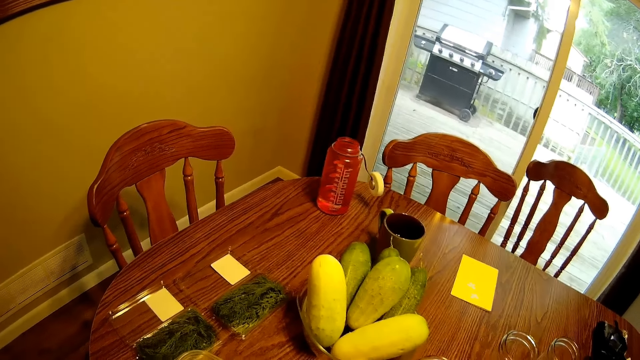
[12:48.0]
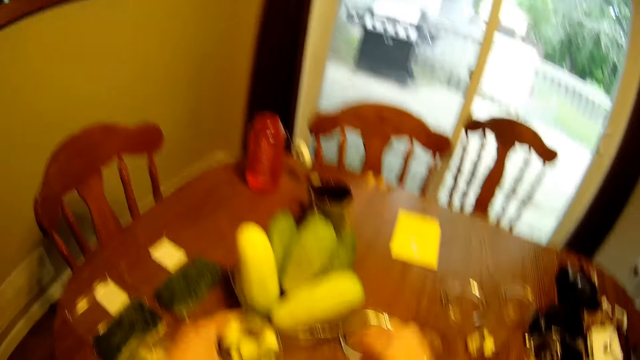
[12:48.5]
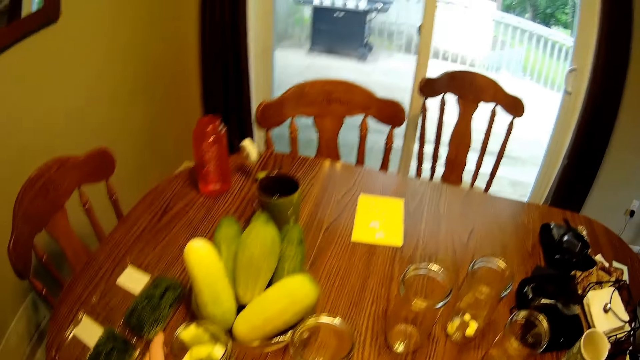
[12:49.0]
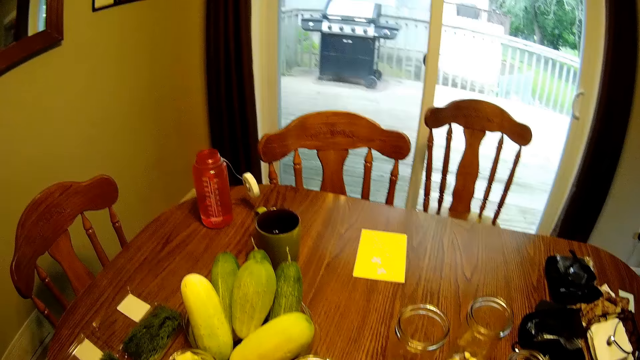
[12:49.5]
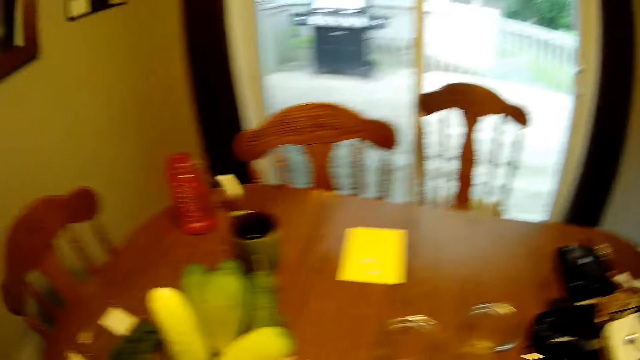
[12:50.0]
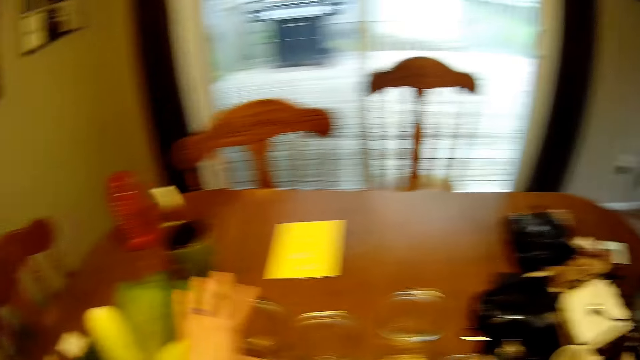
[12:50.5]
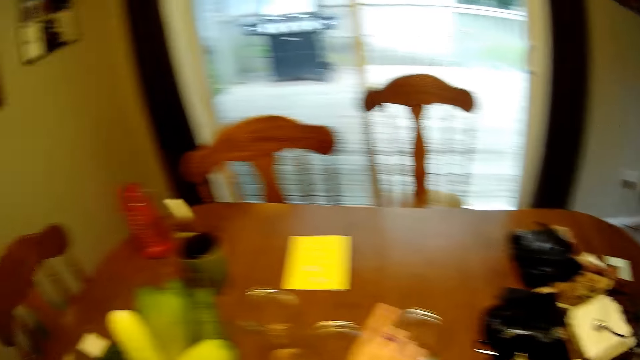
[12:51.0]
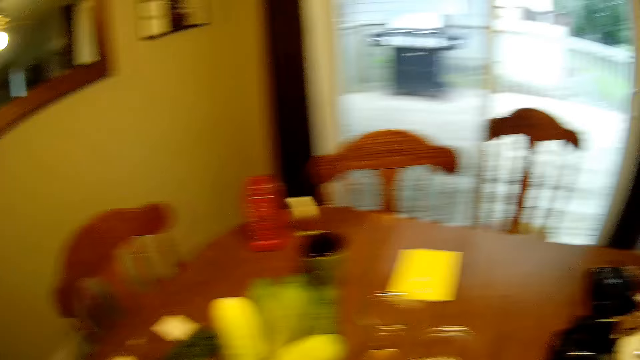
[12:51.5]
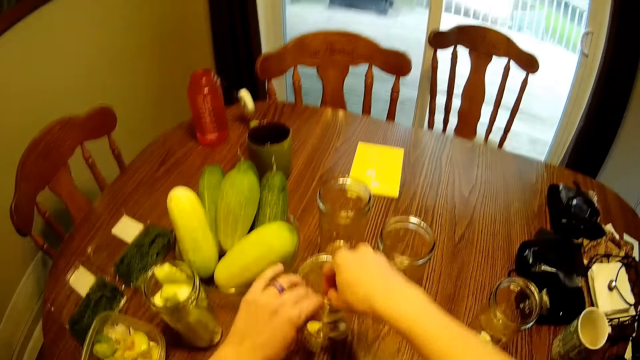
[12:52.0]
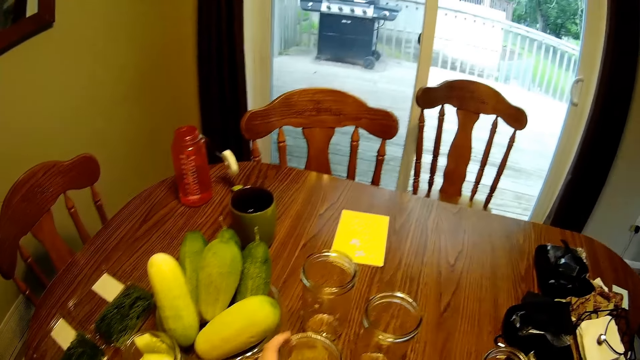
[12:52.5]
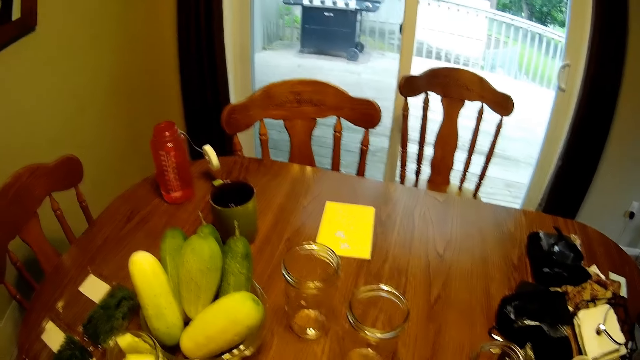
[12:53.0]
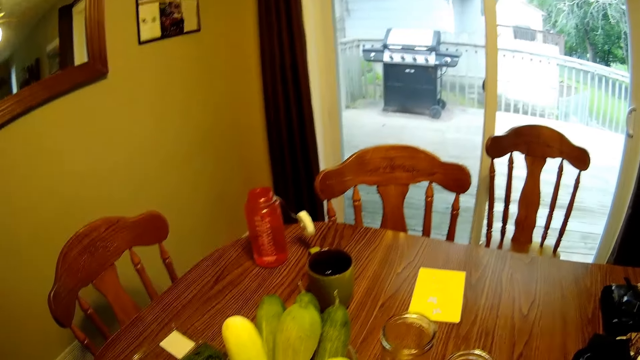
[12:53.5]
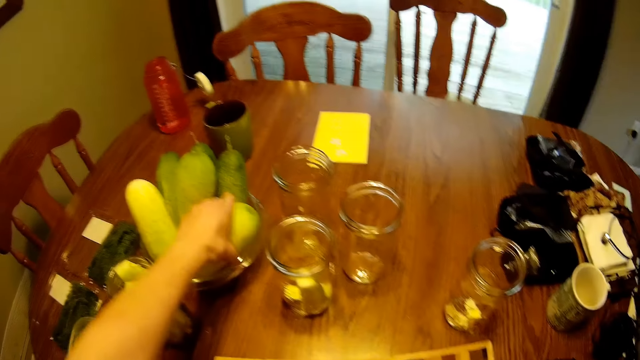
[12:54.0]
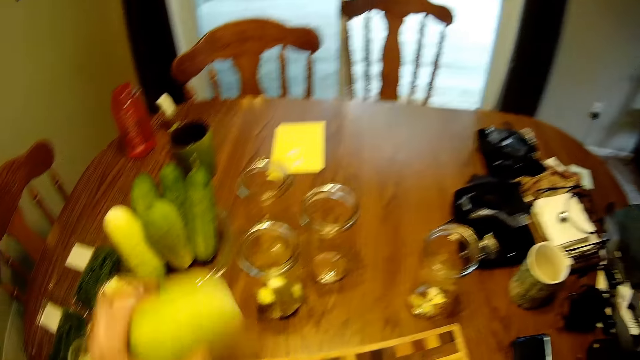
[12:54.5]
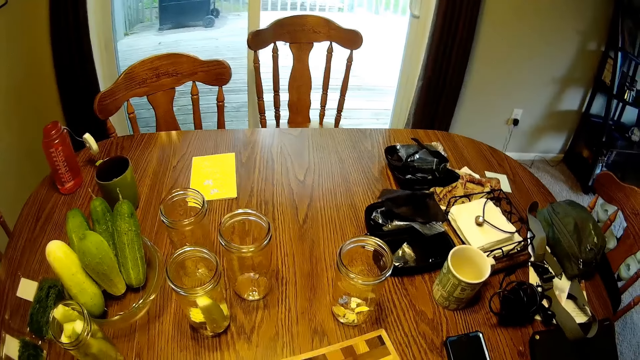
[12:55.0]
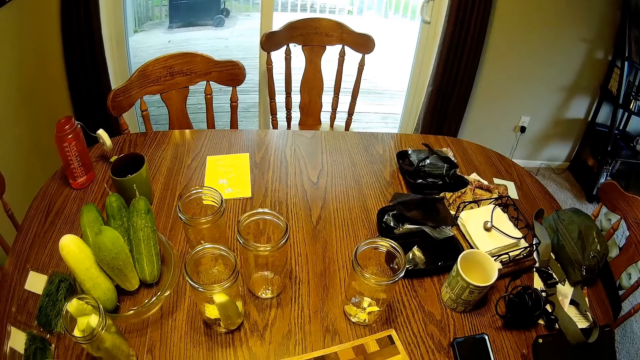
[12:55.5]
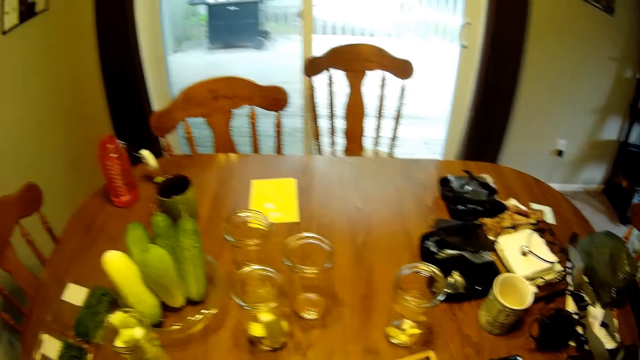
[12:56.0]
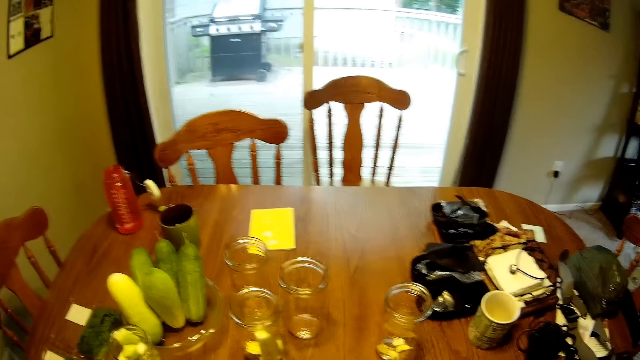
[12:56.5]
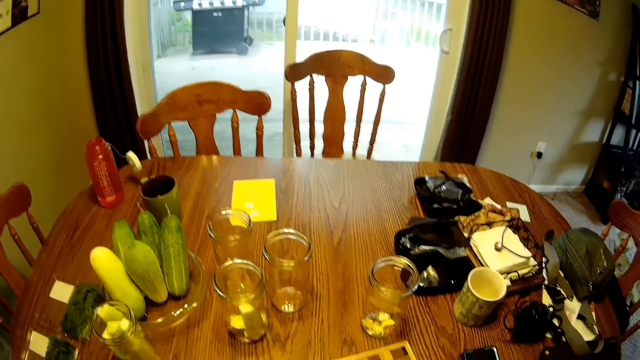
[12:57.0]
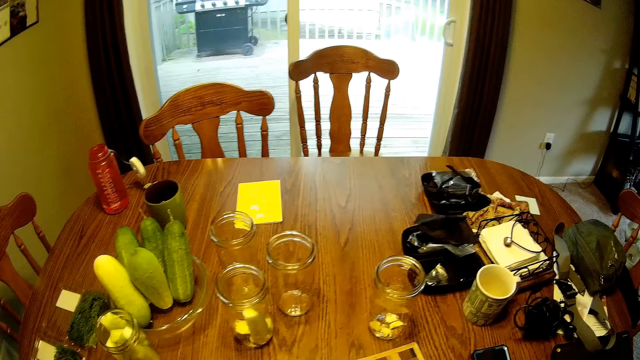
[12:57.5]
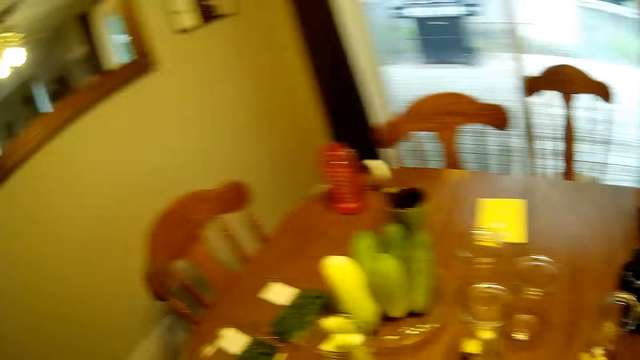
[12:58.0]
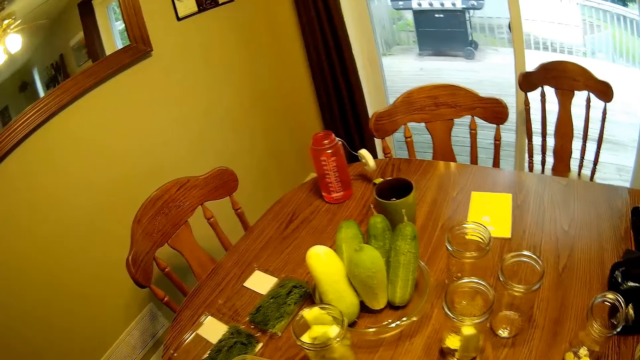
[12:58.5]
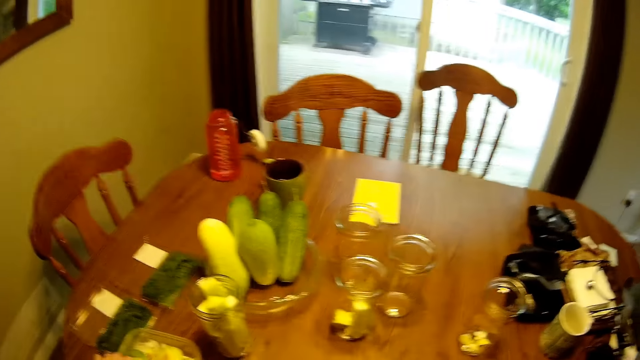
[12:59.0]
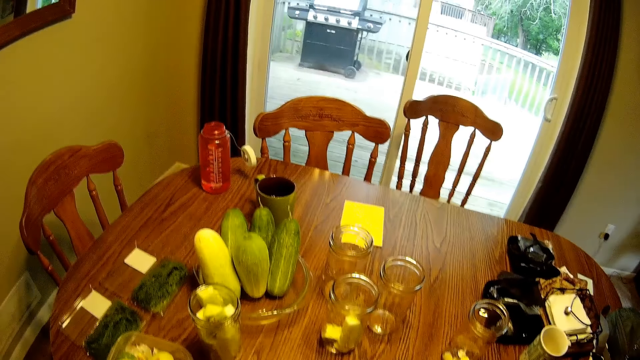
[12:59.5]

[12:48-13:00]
The camera wearer pushes the glass jar forward on the dining table. They move another glass jar closer on the dining table. They pick the glass. They drop the glass jar on the dining table. They pick a cucumber from the fruit bowl on the dining table.

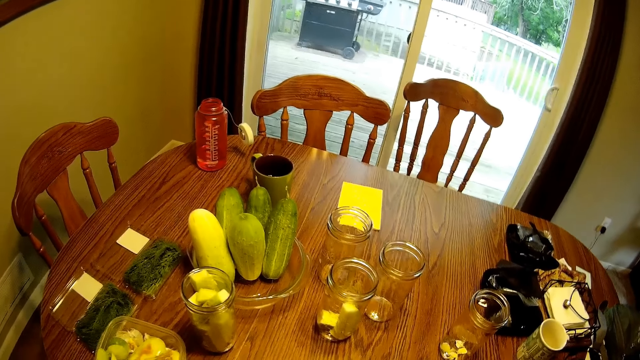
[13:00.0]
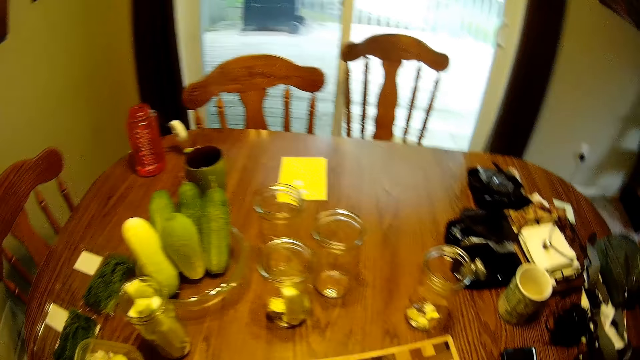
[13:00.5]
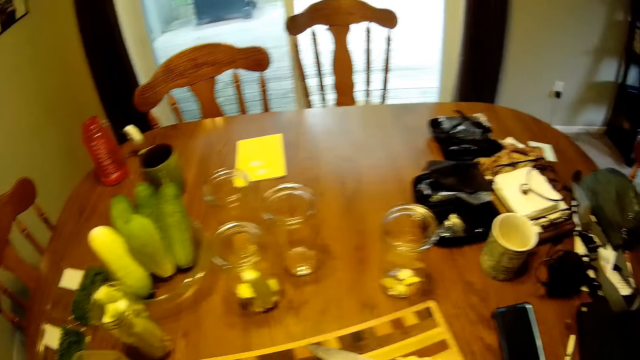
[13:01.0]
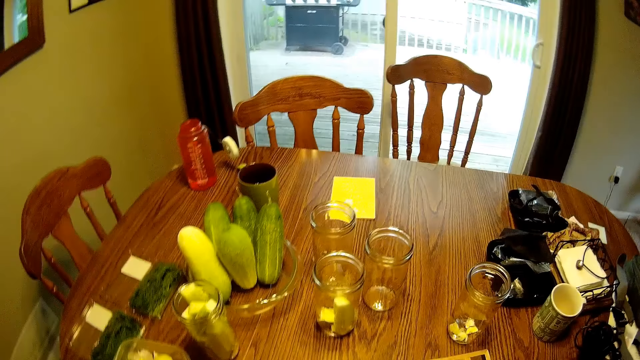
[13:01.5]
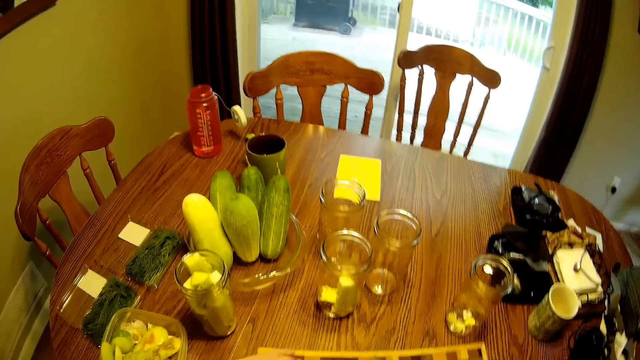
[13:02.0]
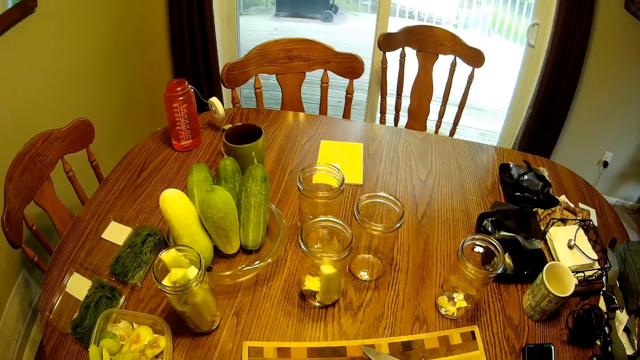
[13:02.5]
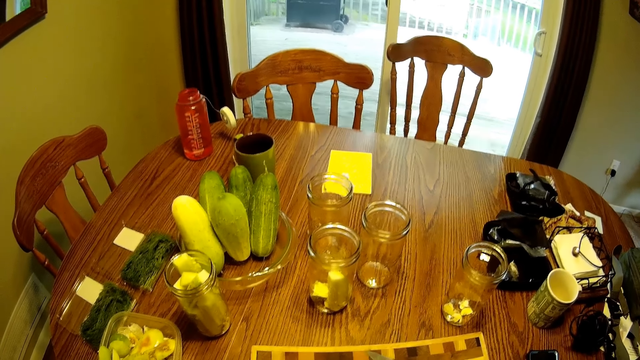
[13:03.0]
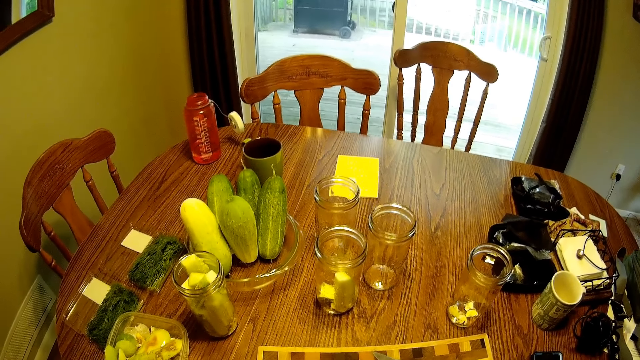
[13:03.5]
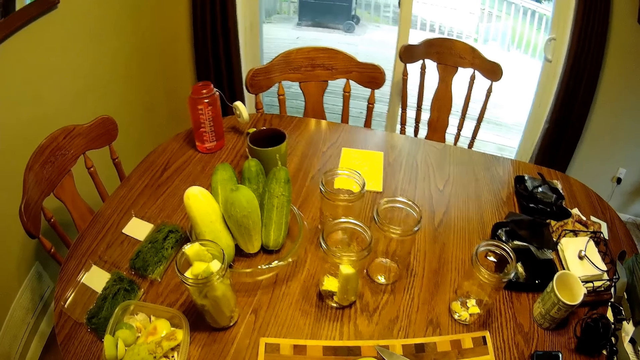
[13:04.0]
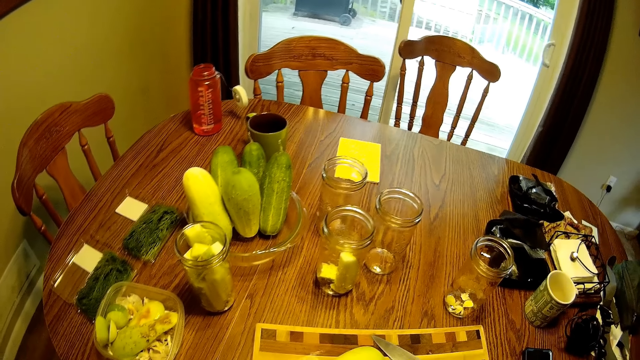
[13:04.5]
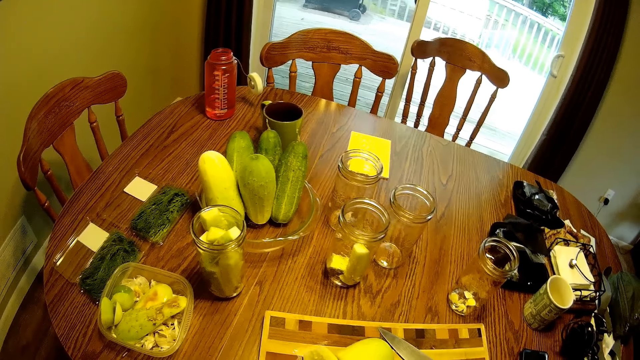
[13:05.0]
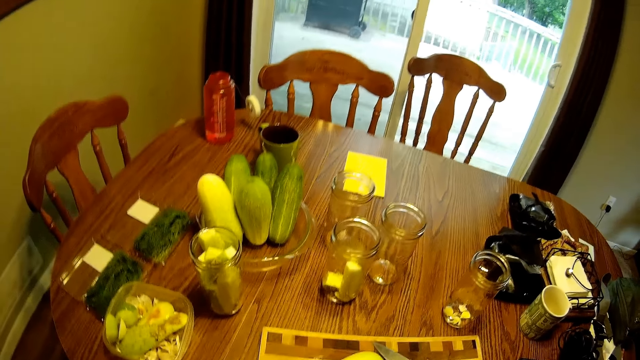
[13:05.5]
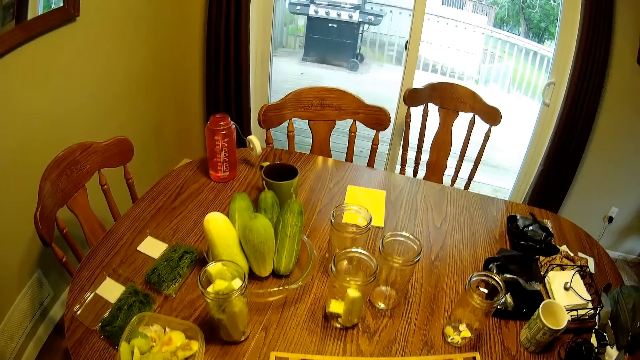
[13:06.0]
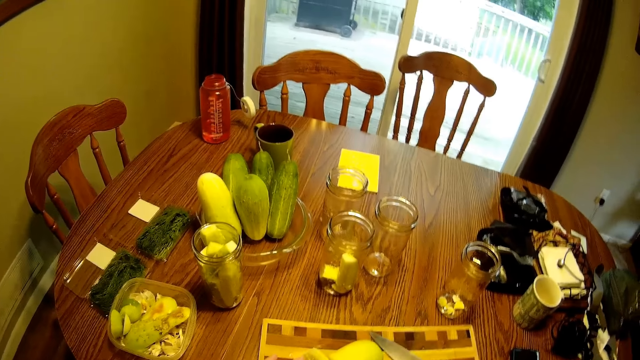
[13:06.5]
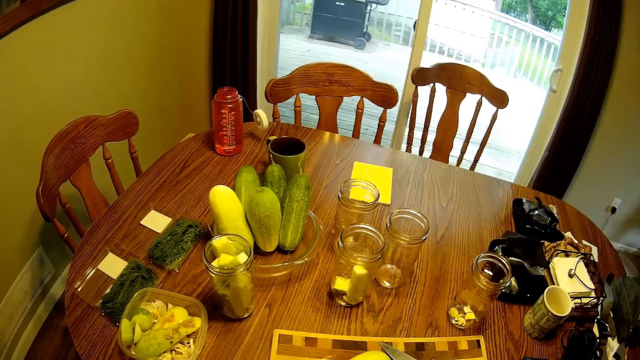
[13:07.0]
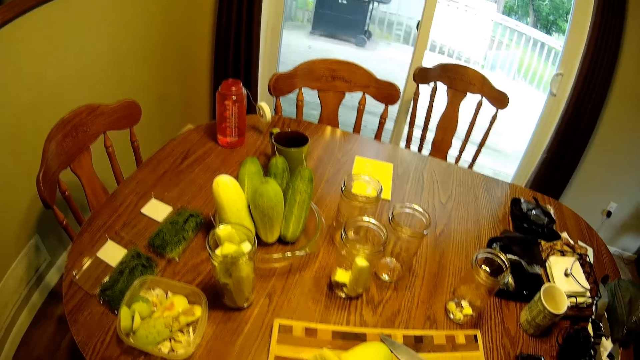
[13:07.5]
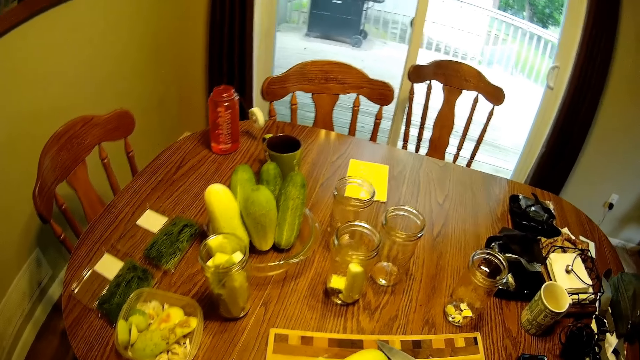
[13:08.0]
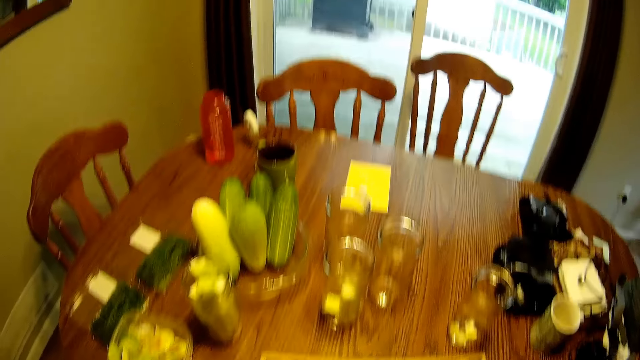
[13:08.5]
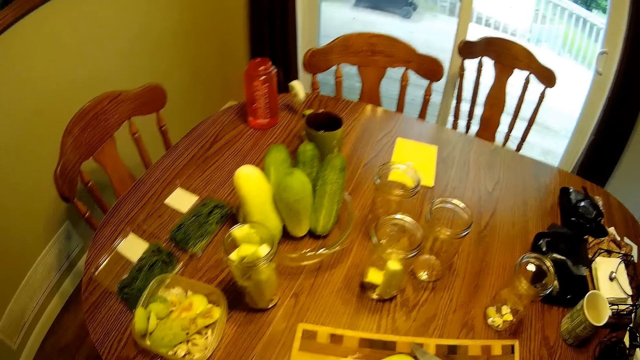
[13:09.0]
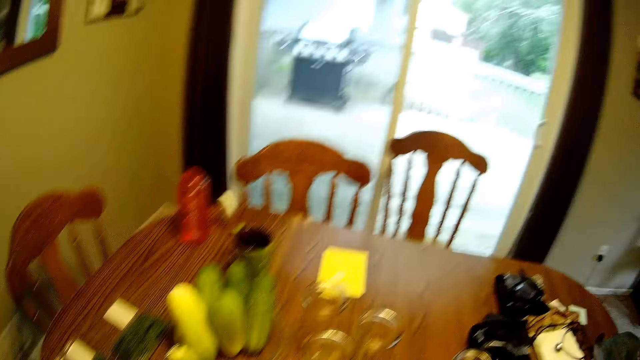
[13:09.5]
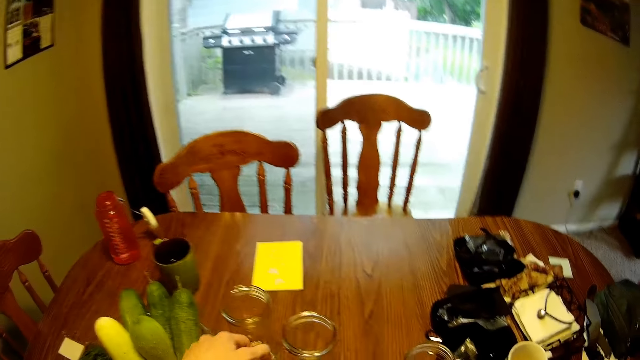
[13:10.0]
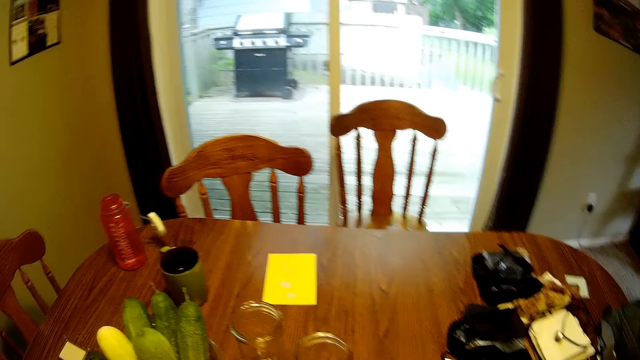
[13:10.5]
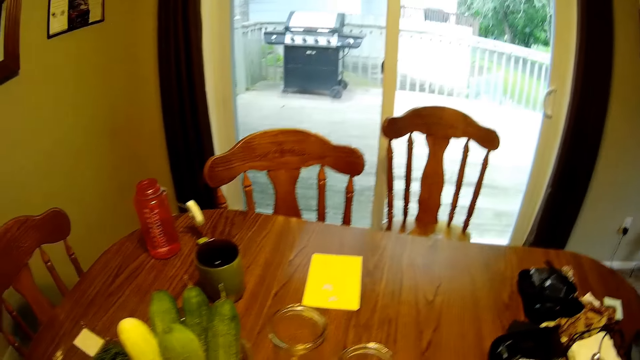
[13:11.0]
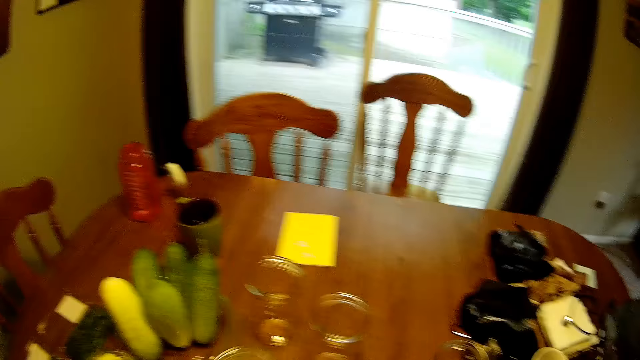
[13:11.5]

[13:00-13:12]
The camera wearer picks another glass jar from the dining table. They put the fruit in the glass.
